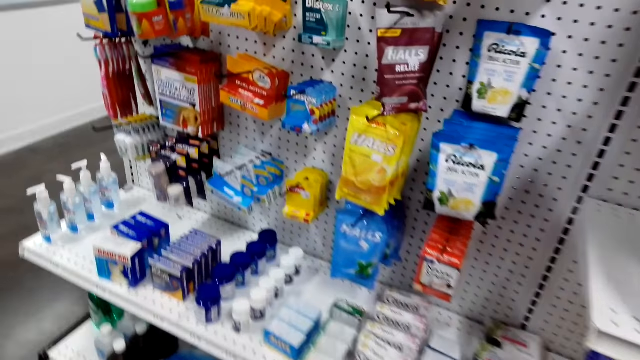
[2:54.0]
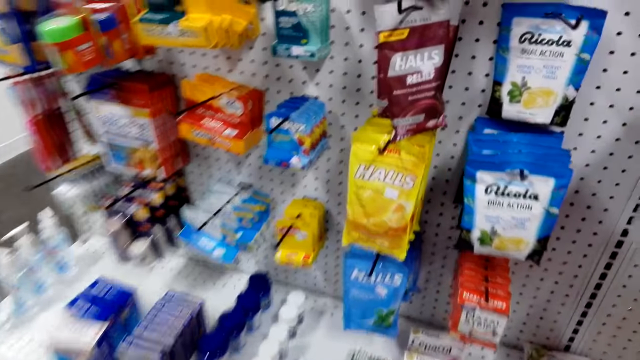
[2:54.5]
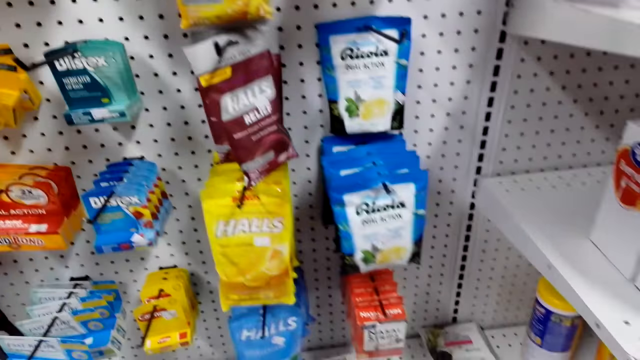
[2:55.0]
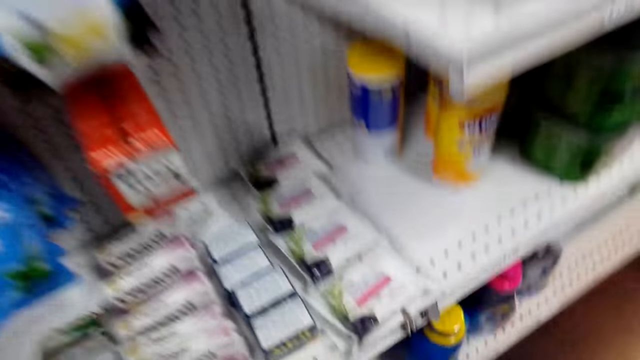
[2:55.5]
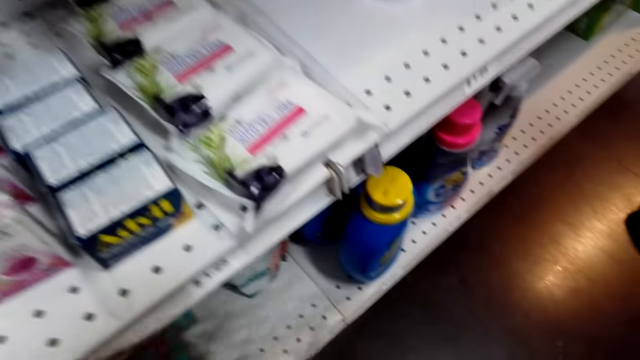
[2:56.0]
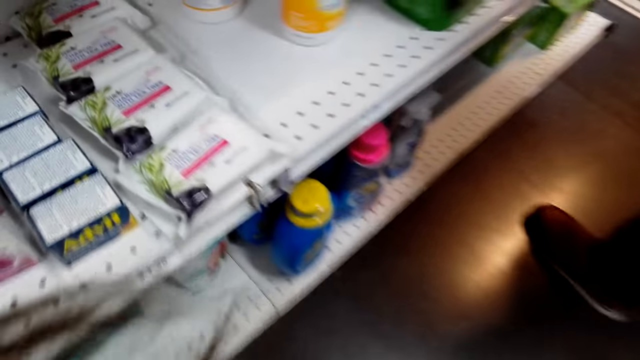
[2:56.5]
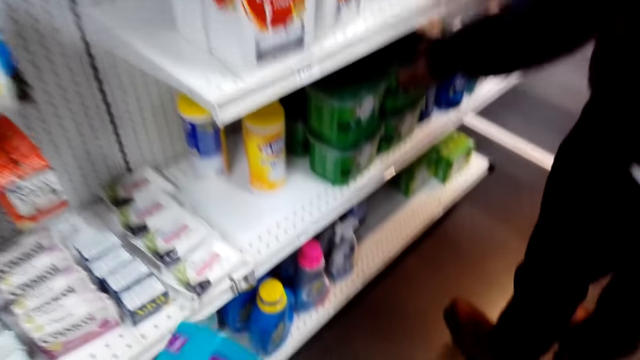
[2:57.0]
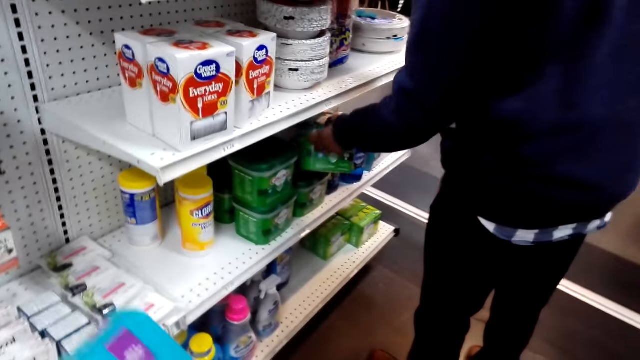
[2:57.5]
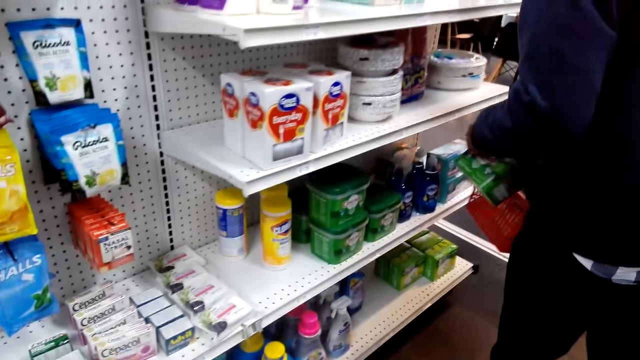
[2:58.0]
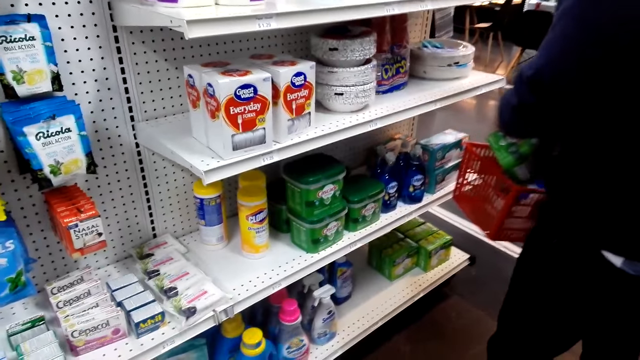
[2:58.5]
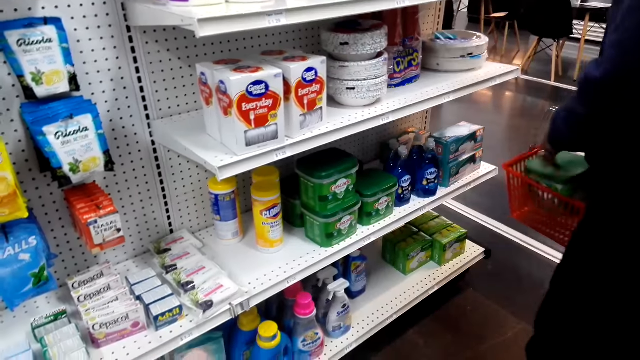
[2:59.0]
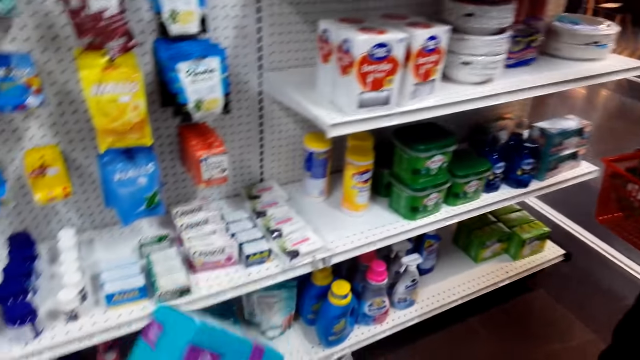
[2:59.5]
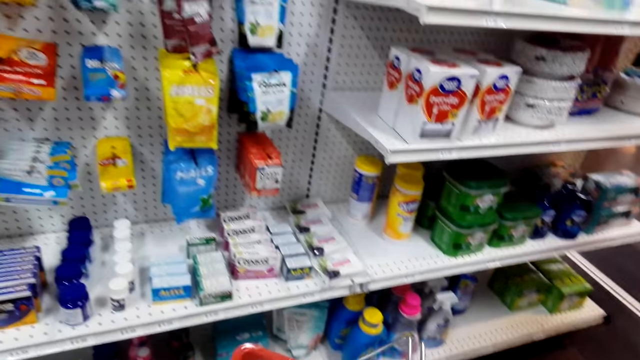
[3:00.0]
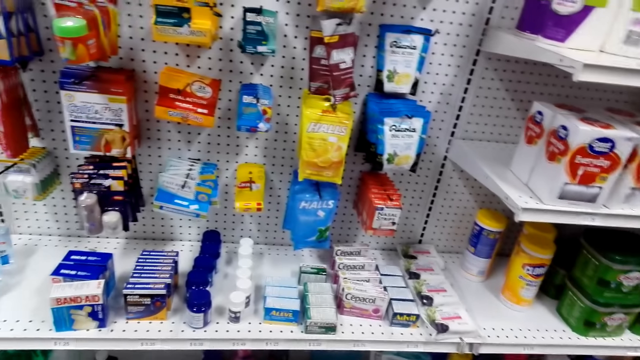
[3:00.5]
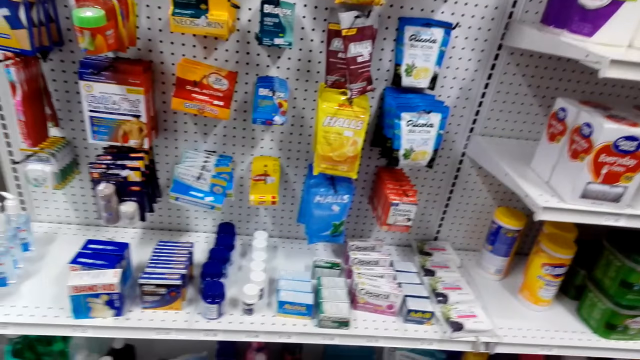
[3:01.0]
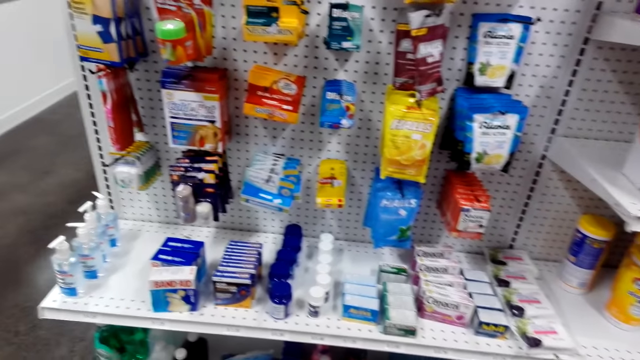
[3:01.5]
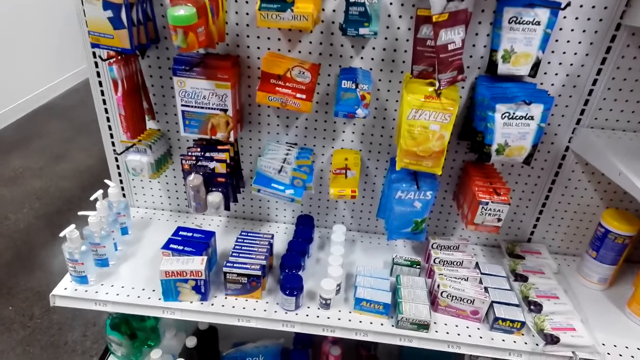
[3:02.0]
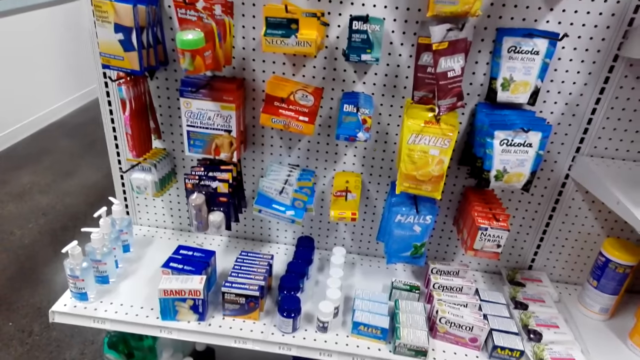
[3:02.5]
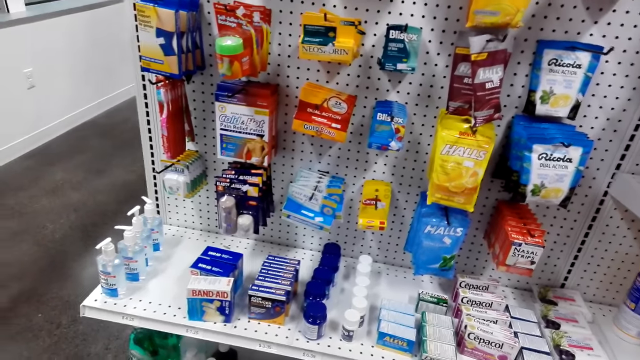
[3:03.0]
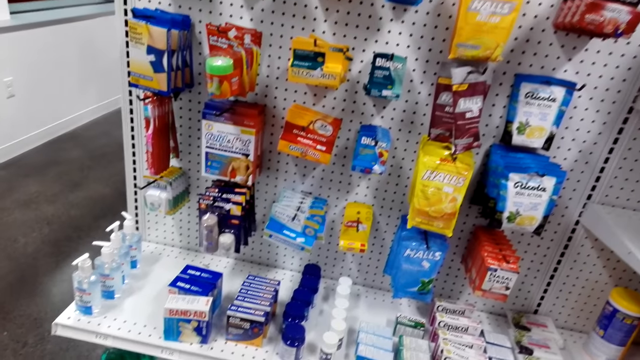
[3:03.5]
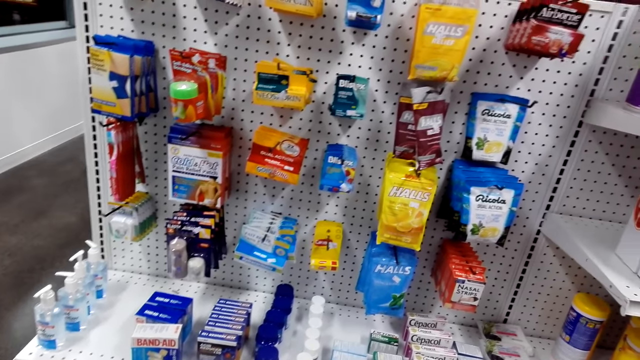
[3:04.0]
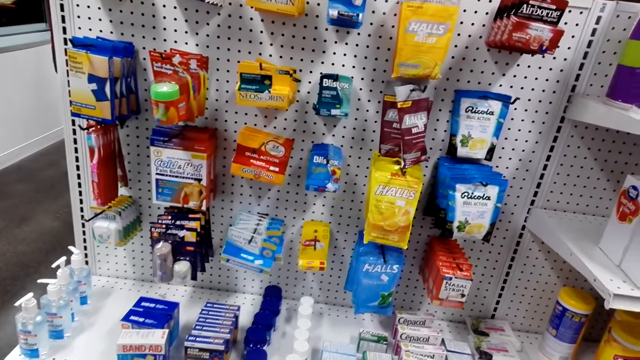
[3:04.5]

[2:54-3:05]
The camera wearer moves the hand. A man picks the container. The man puts the container in the basket. The camera wearer moves the hand. They move the hand again. They look at the shelf.

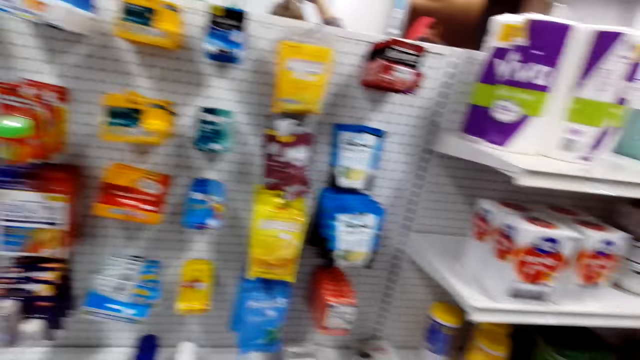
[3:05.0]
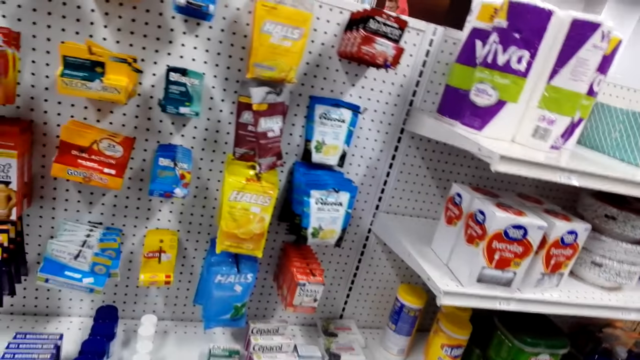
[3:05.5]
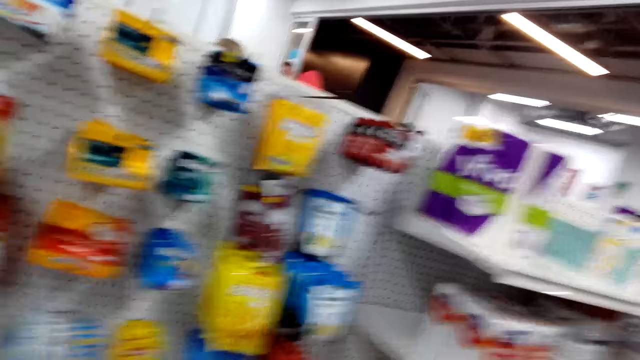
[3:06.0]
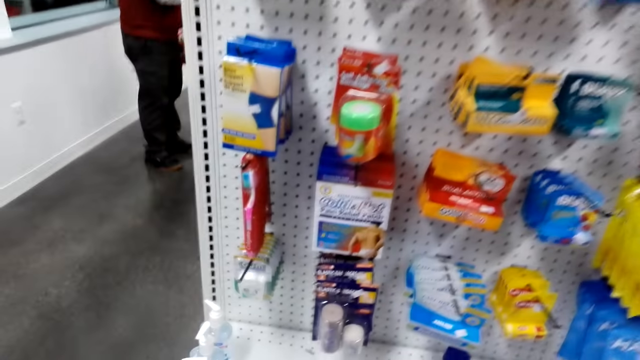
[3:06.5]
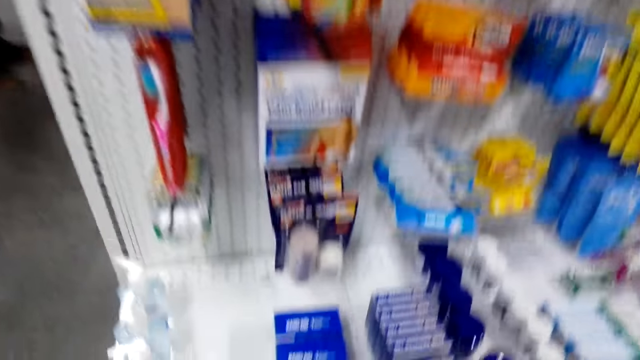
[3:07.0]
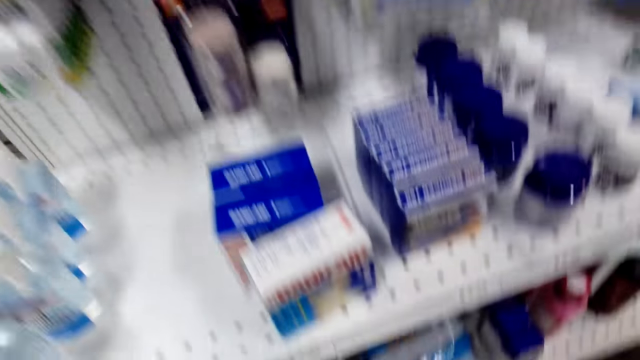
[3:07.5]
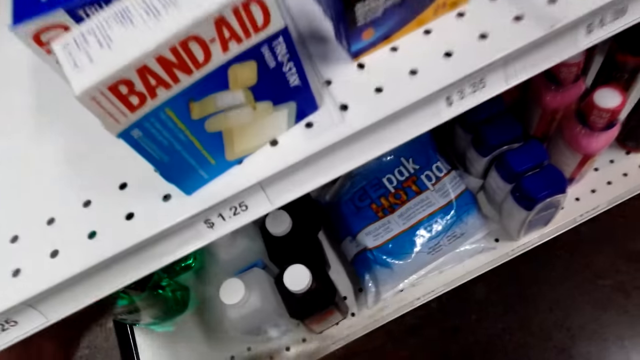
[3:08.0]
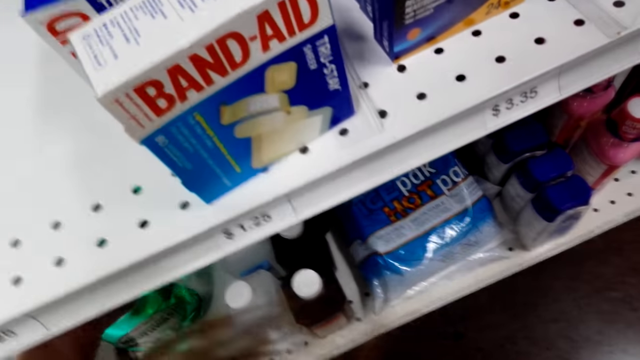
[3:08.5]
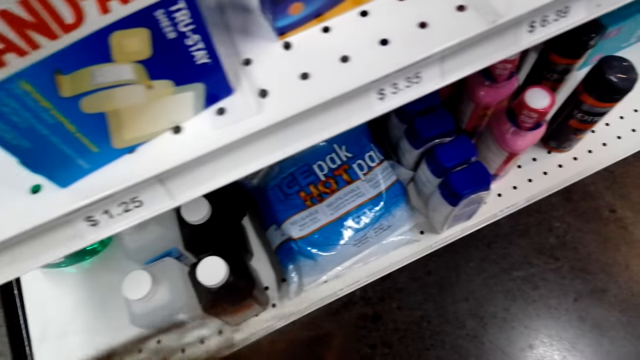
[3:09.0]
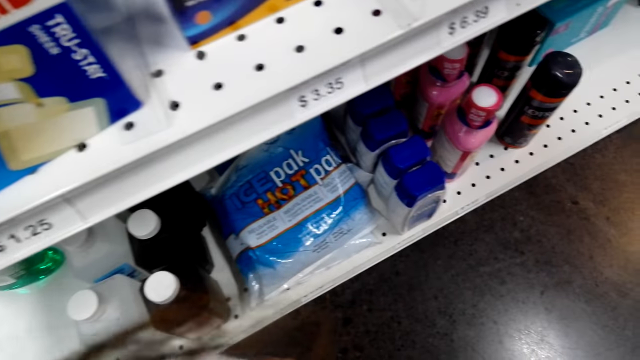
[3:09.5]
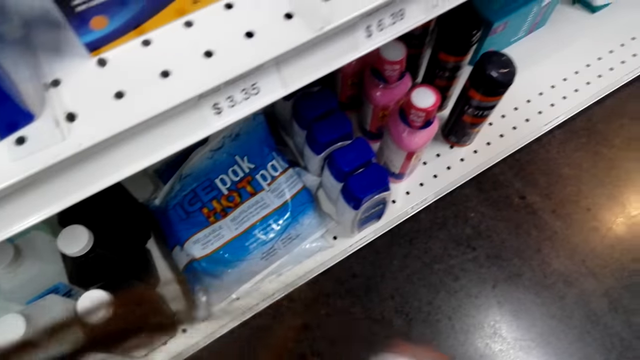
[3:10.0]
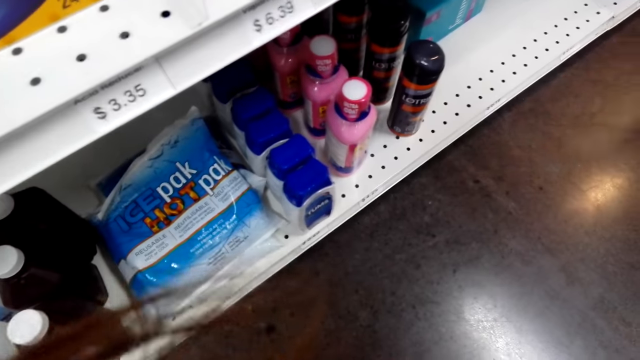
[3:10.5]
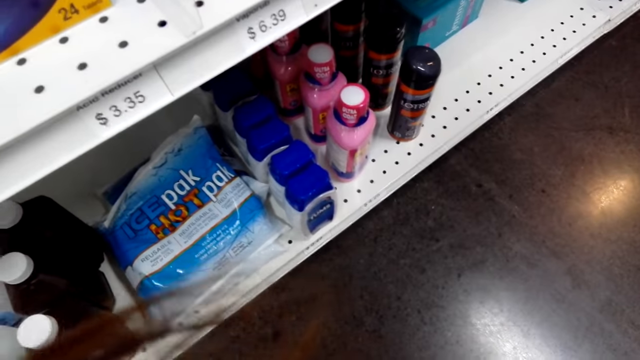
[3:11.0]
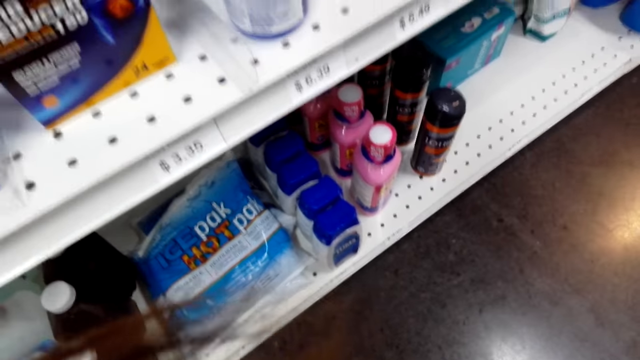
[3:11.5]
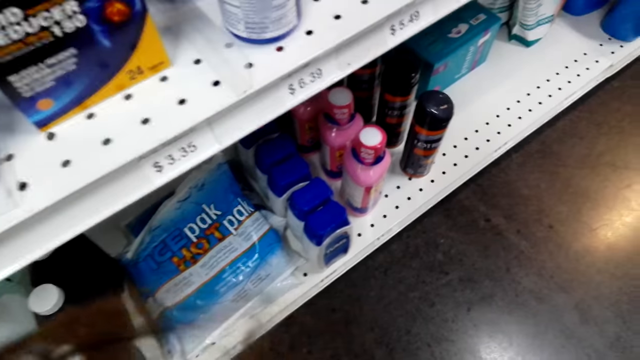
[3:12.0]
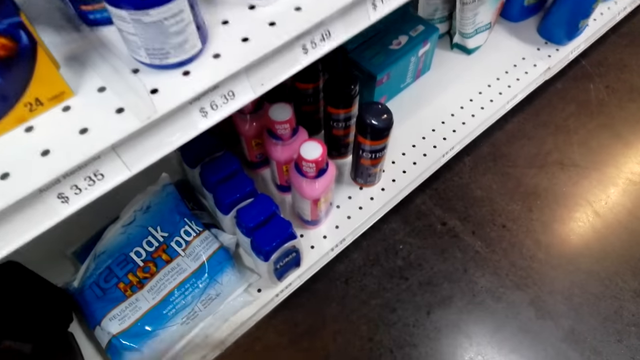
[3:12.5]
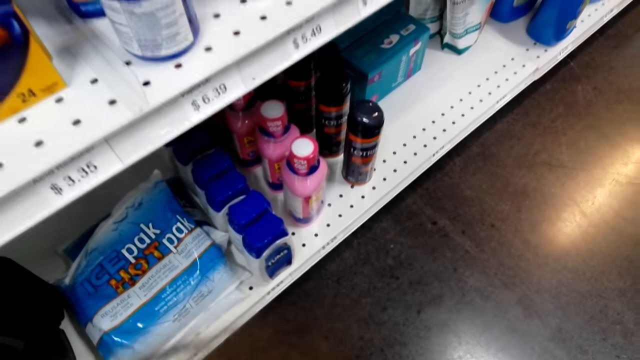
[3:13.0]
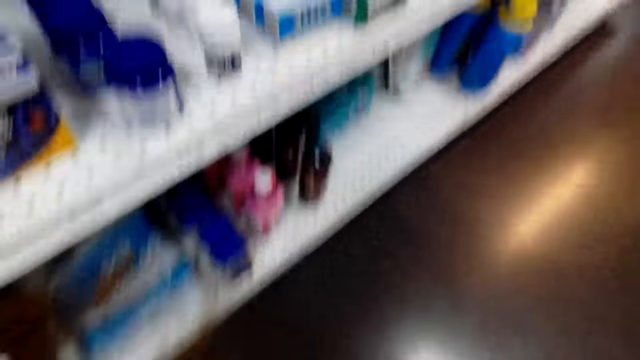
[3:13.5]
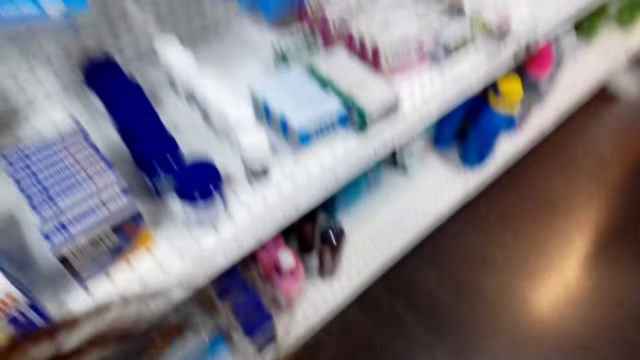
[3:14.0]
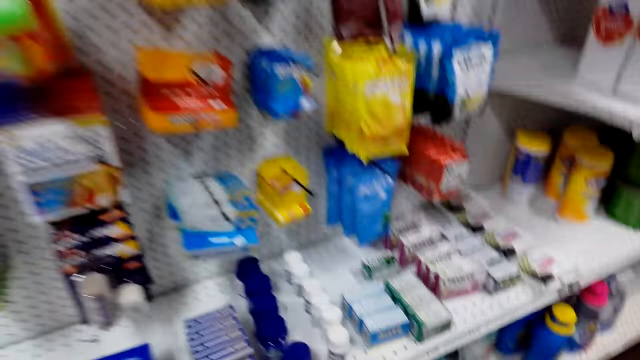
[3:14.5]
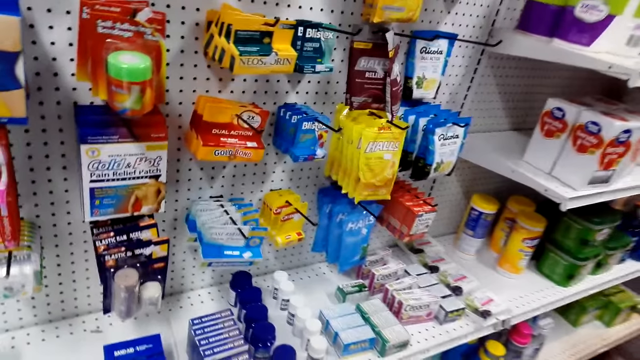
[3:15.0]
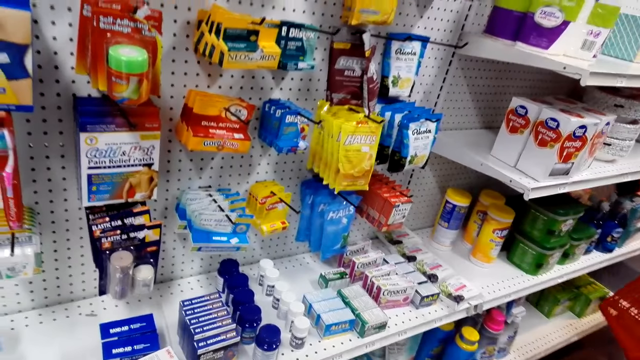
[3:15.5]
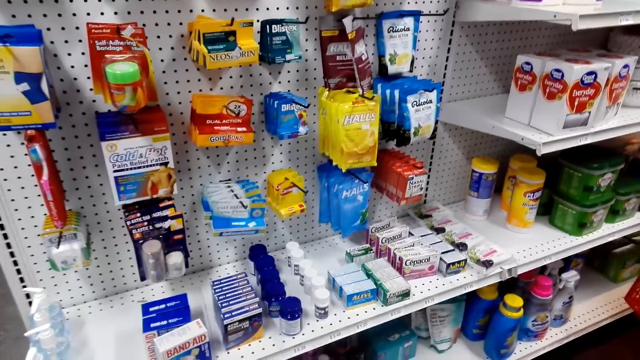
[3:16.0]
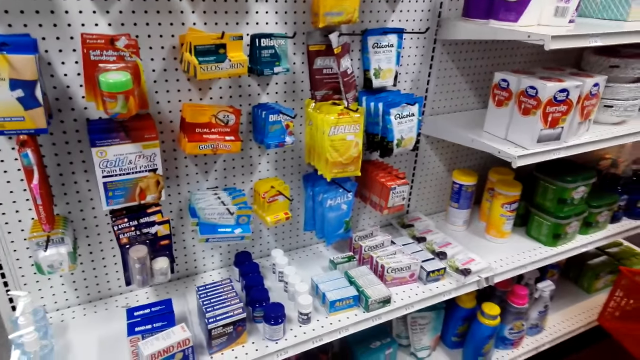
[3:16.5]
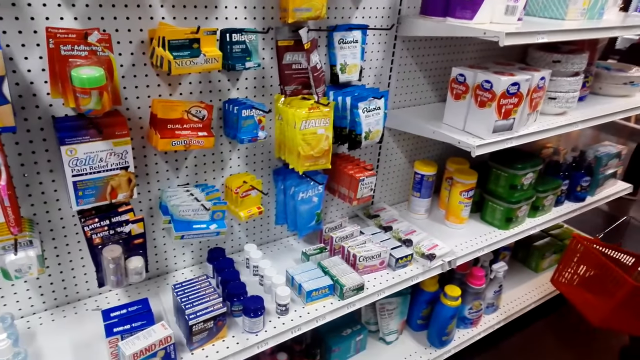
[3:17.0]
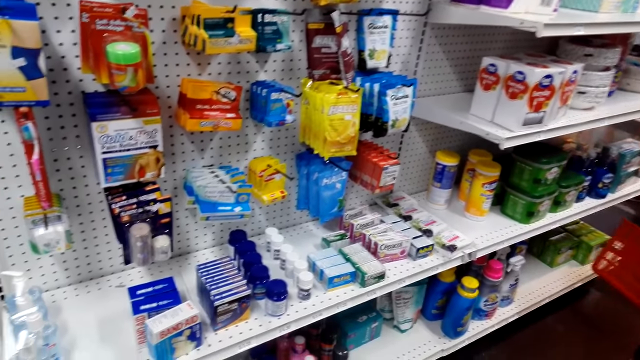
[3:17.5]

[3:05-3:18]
The camera wearer picks the bottle. They do something. They look at the shelf. They bend down while talking to someone.
